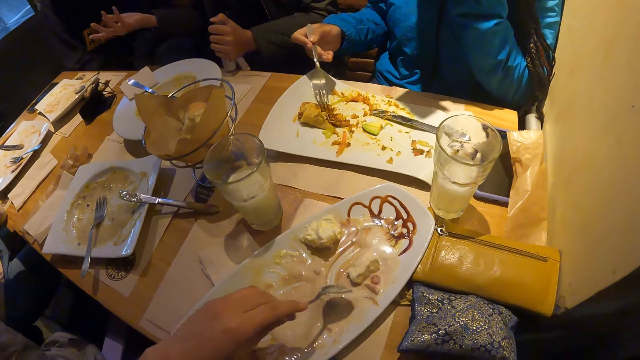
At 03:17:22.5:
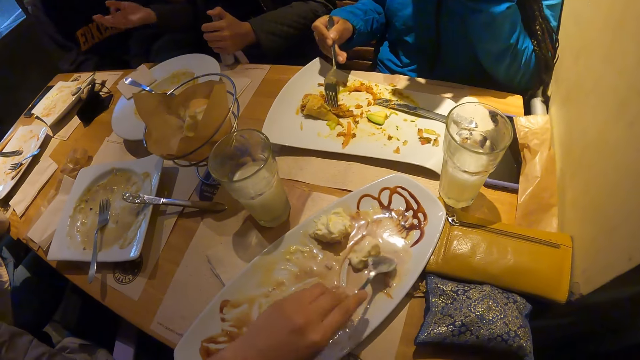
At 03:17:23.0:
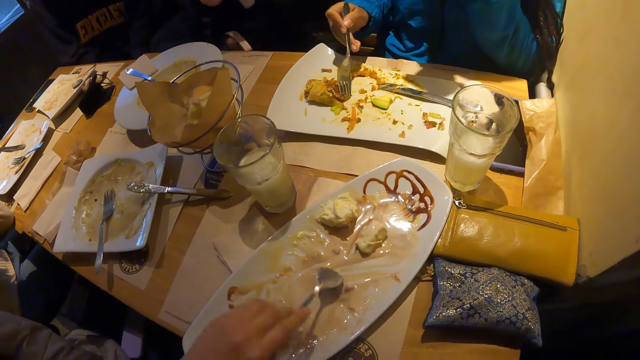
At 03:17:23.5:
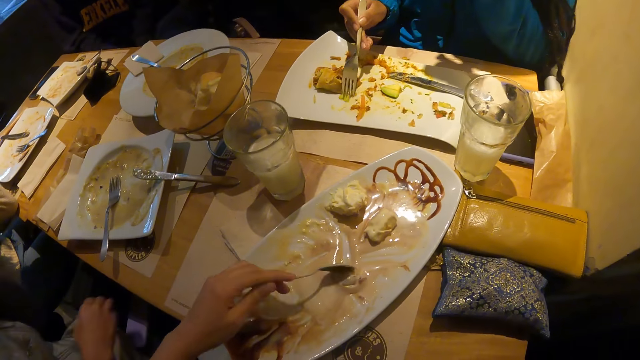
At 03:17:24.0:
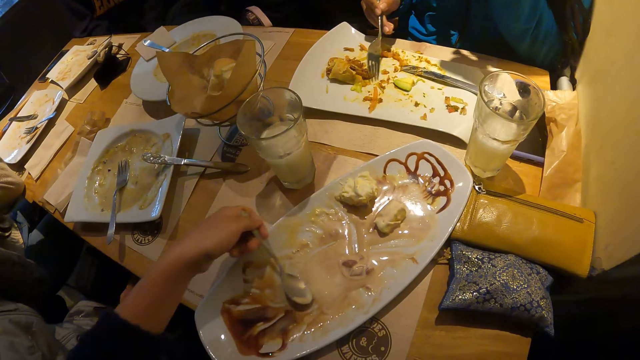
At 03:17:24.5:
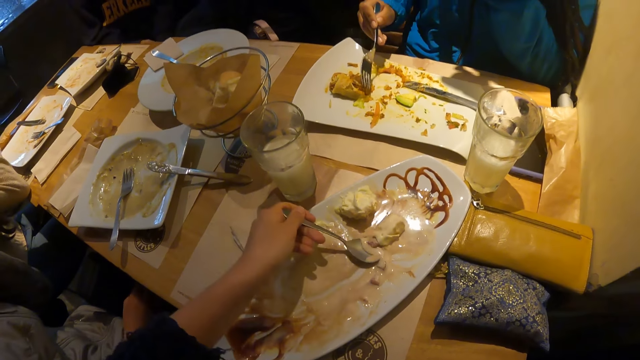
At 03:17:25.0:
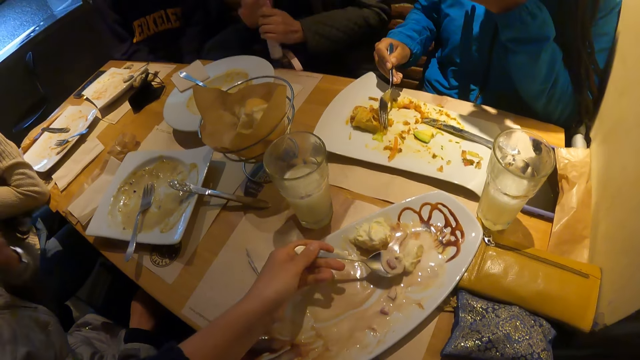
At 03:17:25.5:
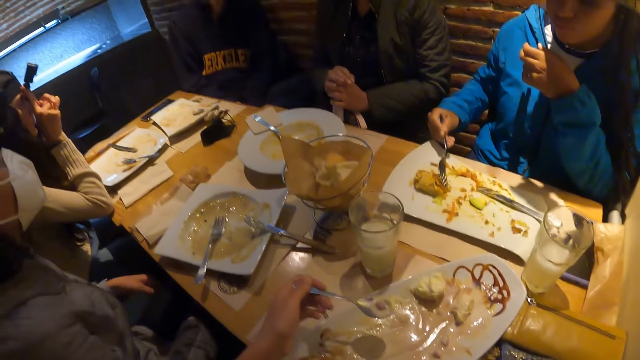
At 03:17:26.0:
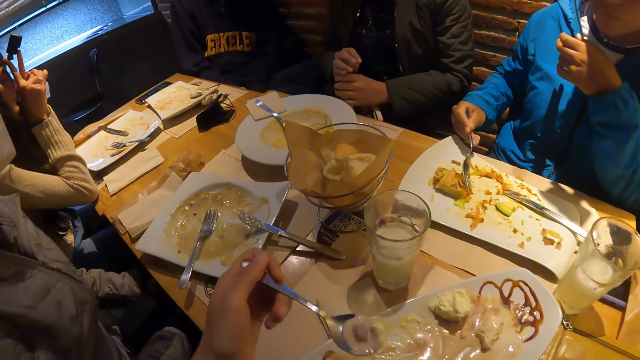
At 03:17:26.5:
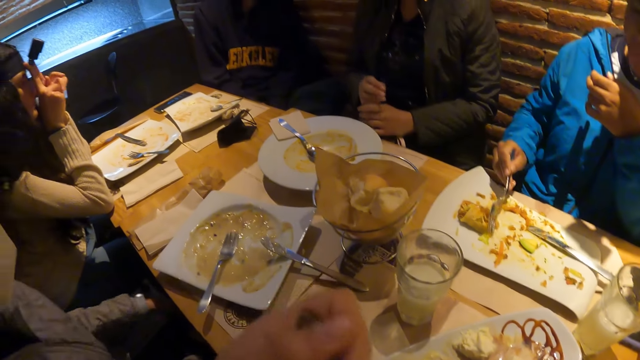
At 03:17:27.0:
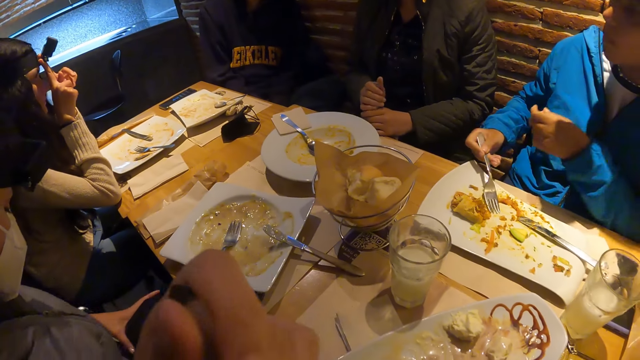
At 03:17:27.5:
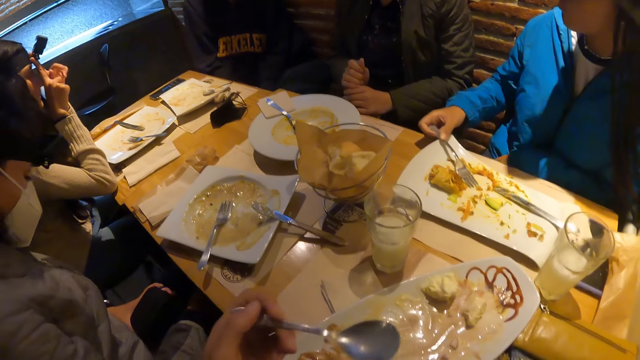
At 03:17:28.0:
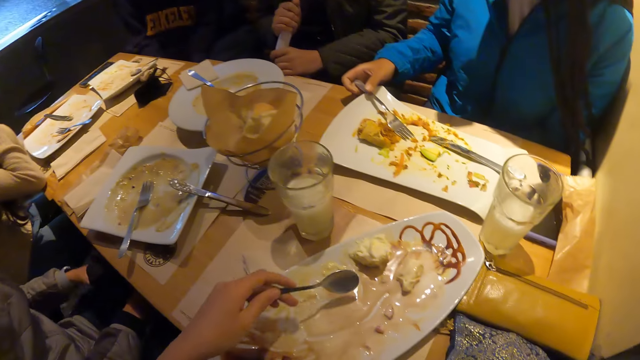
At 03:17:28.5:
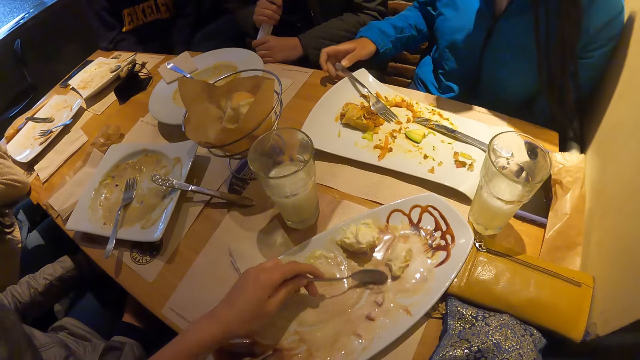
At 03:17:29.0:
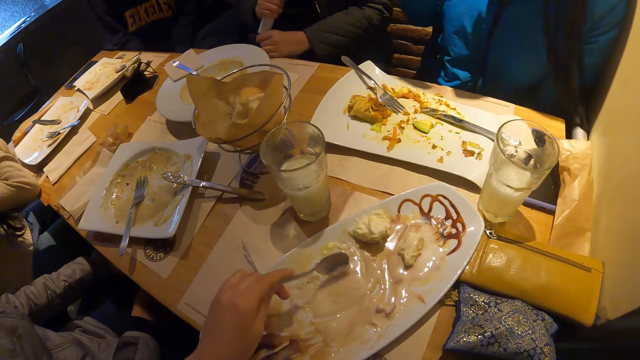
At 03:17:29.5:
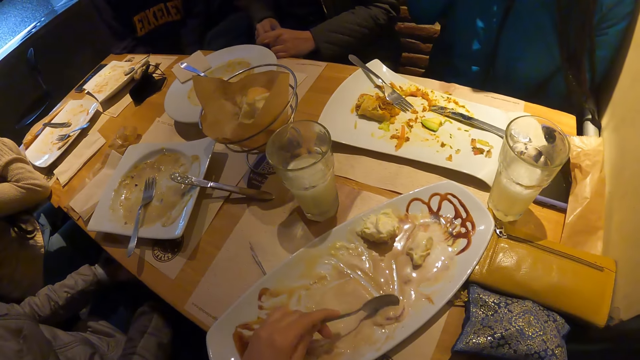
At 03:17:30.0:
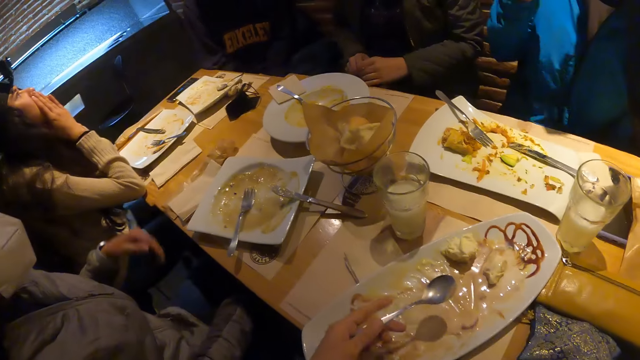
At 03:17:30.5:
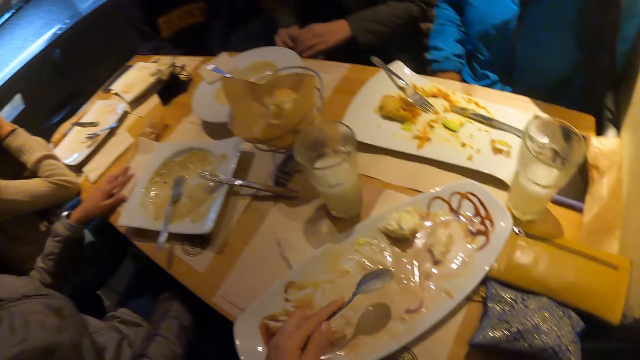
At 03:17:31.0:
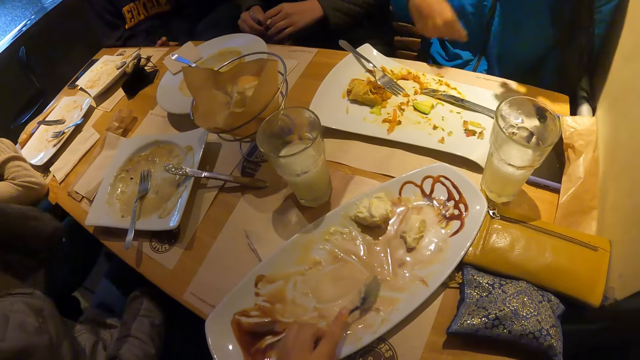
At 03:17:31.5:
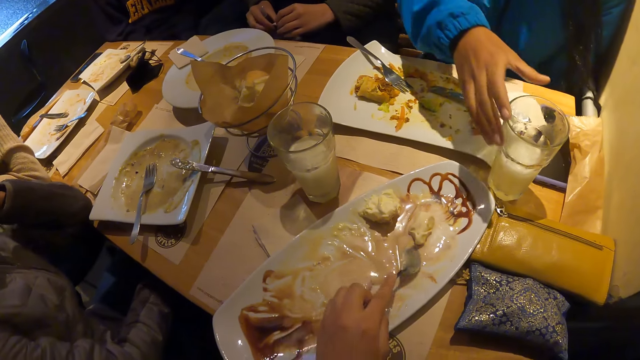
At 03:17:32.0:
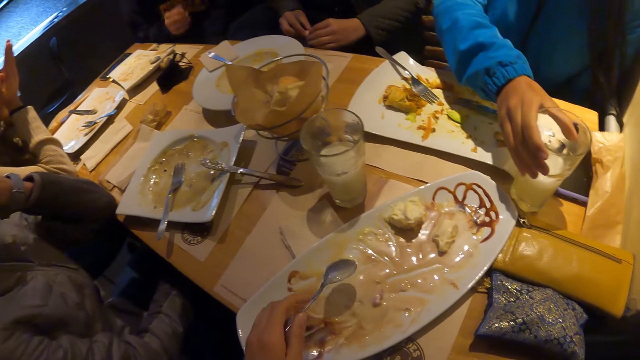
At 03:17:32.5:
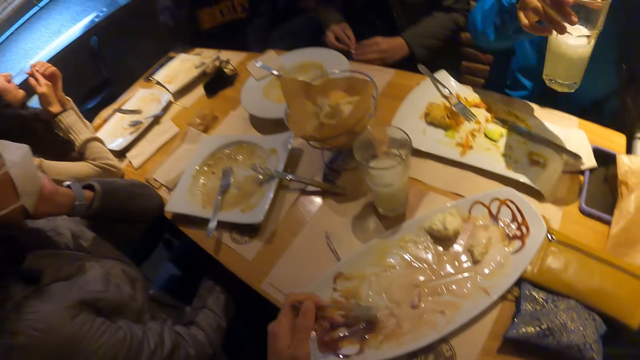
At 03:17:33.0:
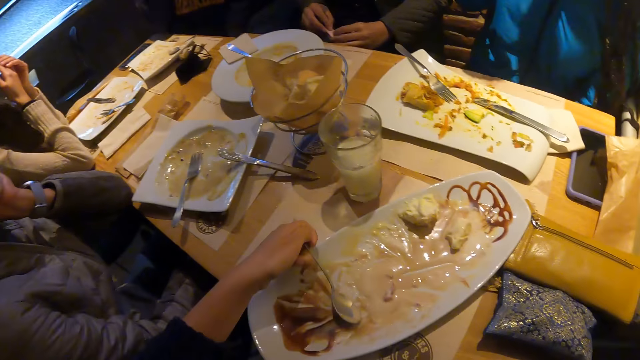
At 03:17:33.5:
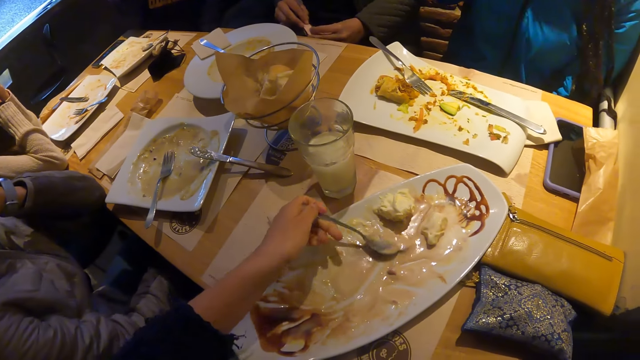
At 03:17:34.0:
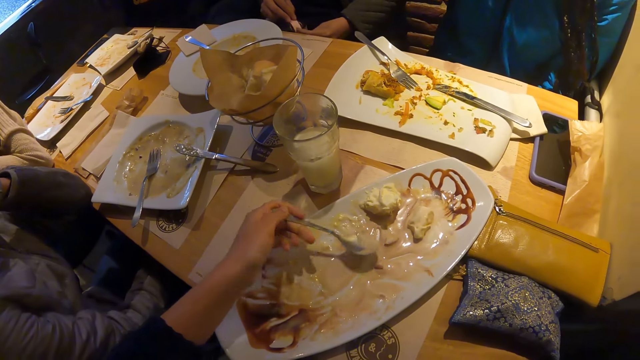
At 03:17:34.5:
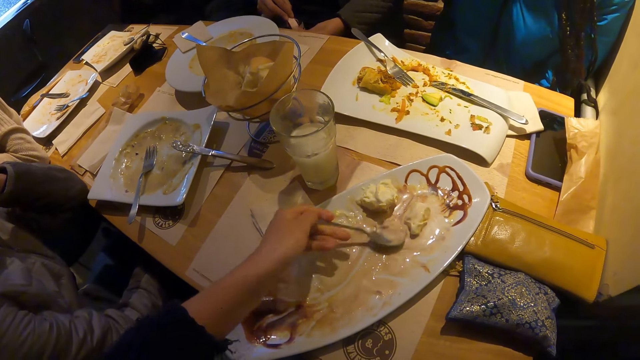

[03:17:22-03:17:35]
The camera wearer picks food with the spoon in her left hand. She lifts the spoon with her left hand. She eats food. She mixes food together with the spoon in her left hand. She scoops food. A woman lifts the glass cup with her right hand.

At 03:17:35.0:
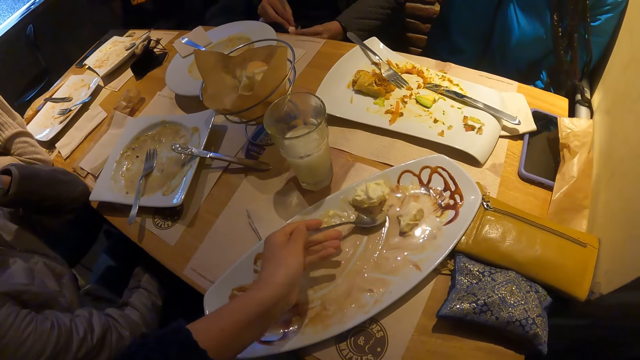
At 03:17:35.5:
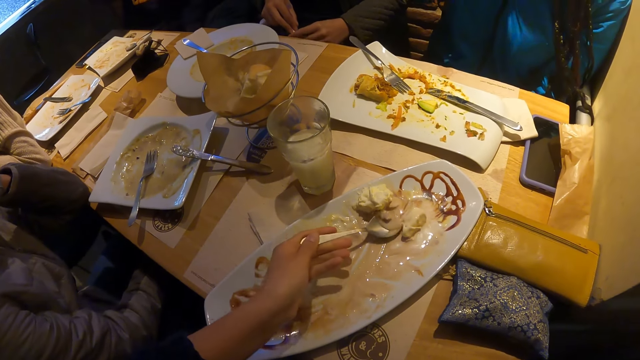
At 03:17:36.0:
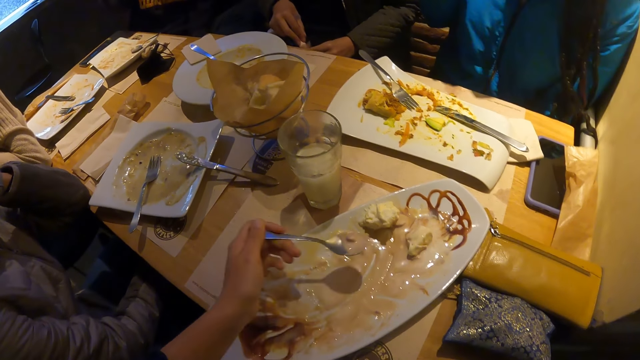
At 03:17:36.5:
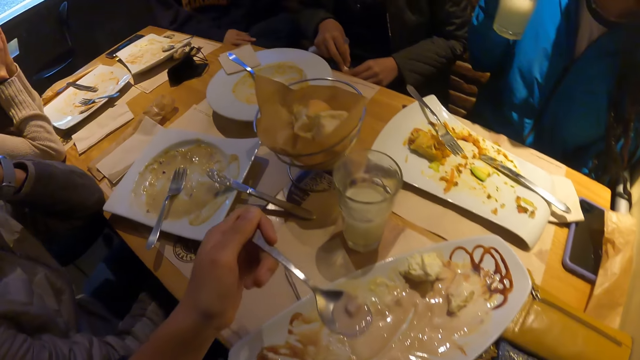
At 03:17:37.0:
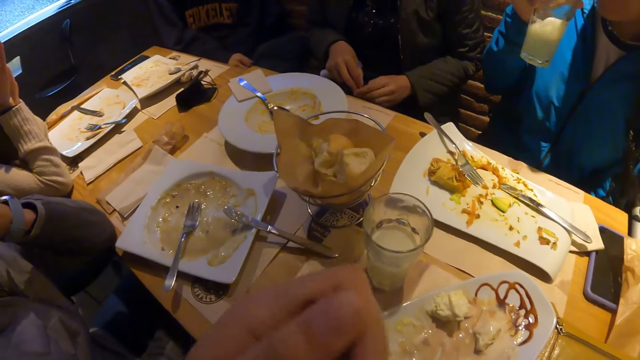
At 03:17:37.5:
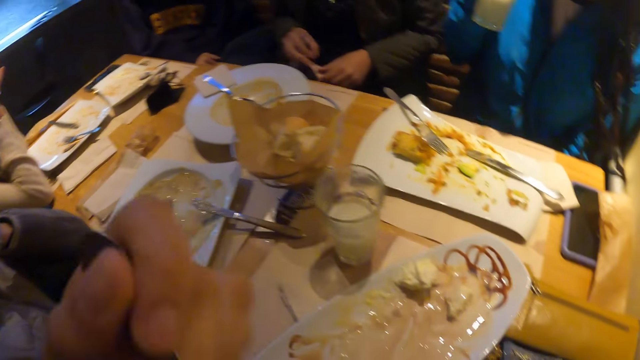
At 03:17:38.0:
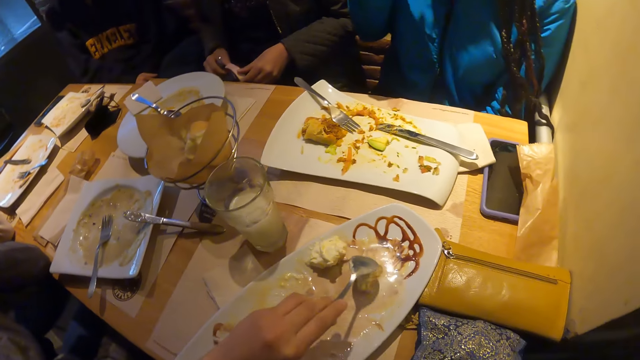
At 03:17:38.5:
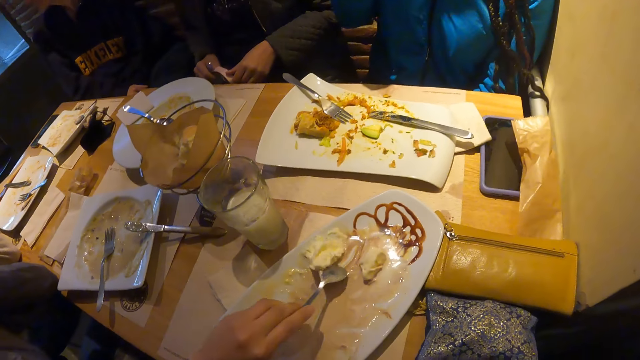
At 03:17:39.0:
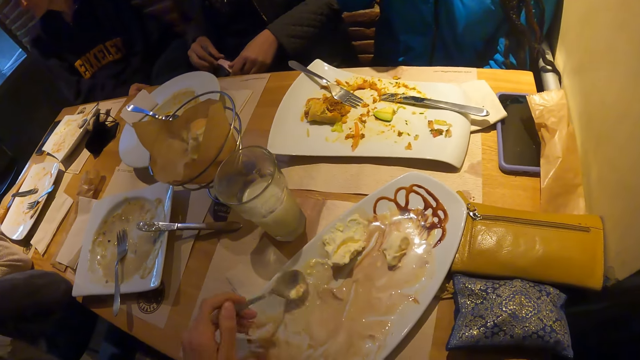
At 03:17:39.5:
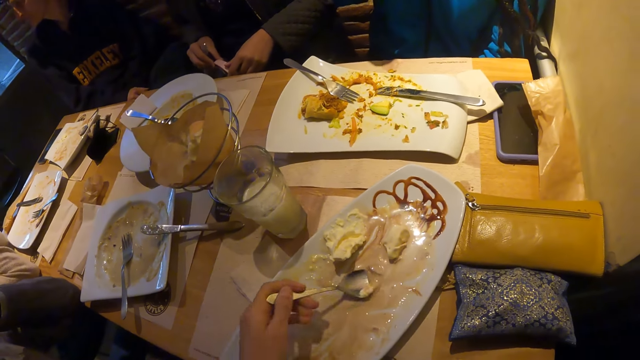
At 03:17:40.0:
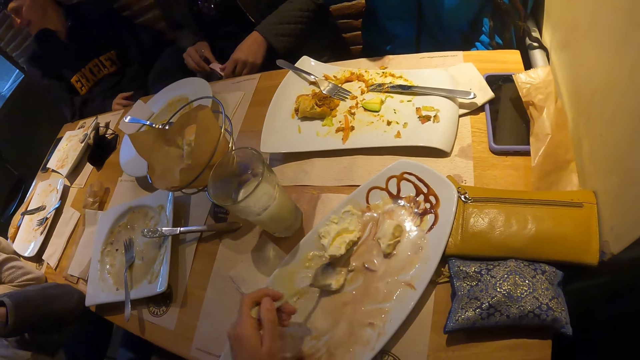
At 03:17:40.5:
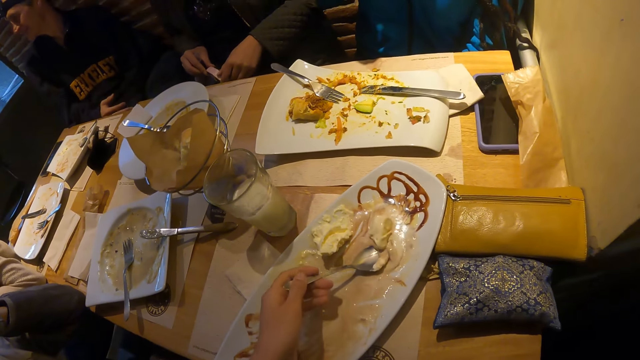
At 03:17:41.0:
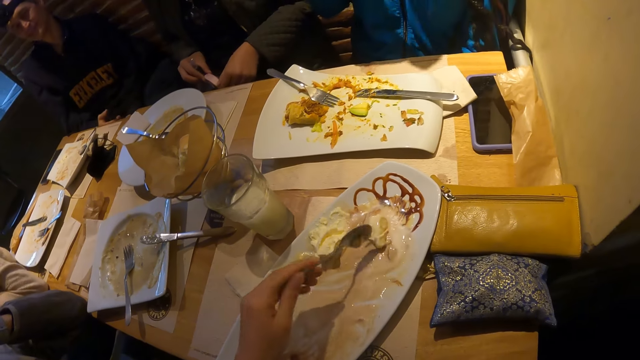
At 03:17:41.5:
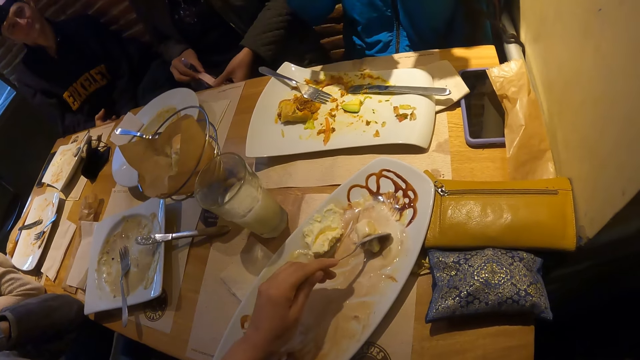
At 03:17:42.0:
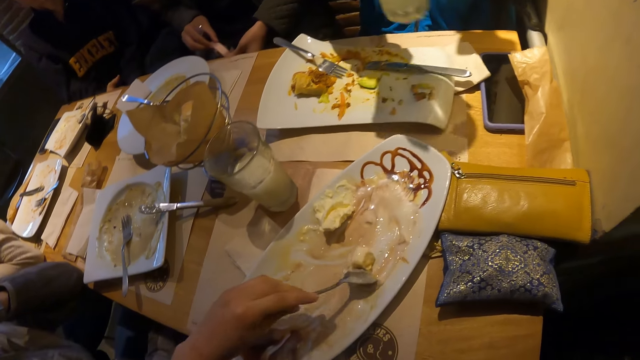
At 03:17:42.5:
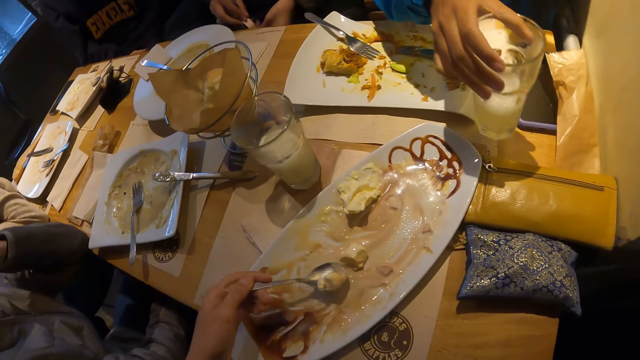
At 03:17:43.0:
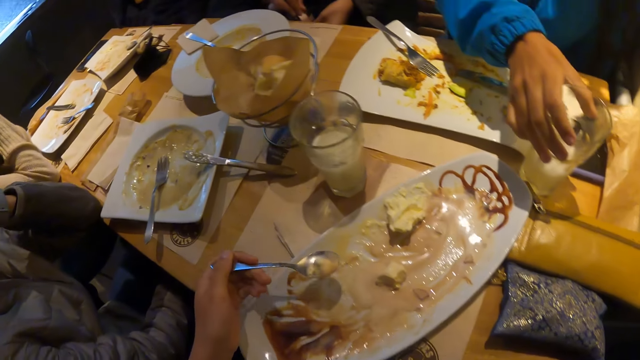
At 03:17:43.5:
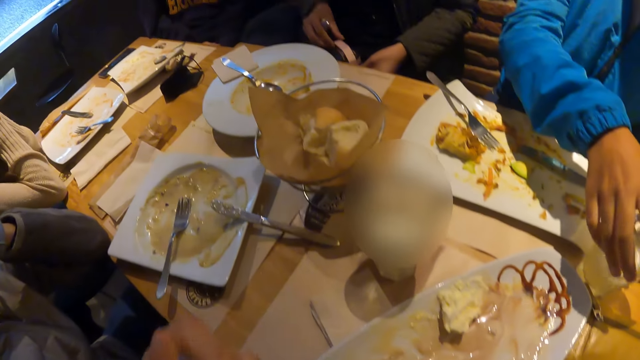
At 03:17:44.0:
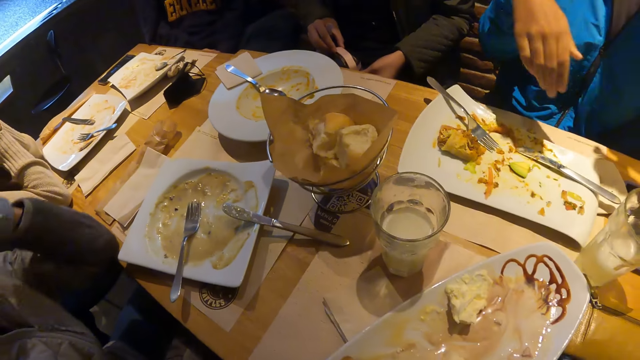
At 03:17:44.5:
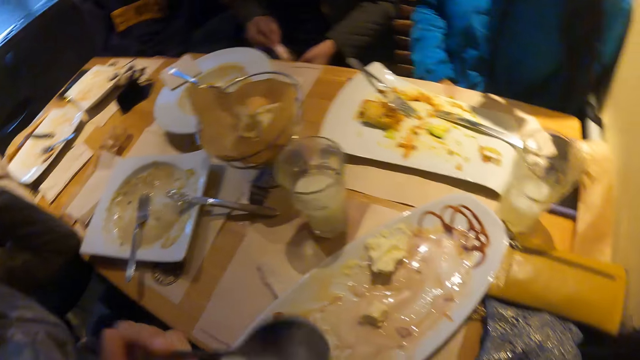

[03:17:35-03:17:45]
The camera wearer lifts the spoon with her left hand. A woman mixes the glass cup together with her right hand. The camera wearer eats food. She picks food with the spoon in her left hand. The woman drops the glass cup on the table with her right hand. The camera wearer scoops food.
